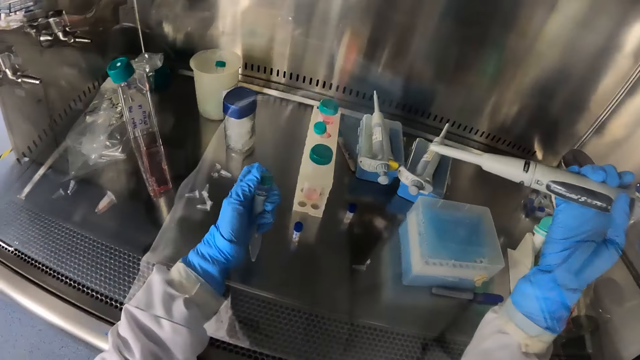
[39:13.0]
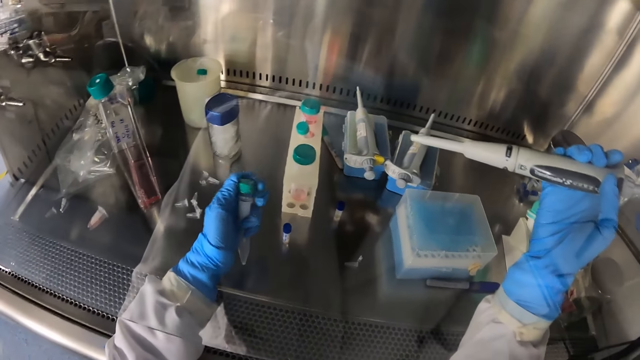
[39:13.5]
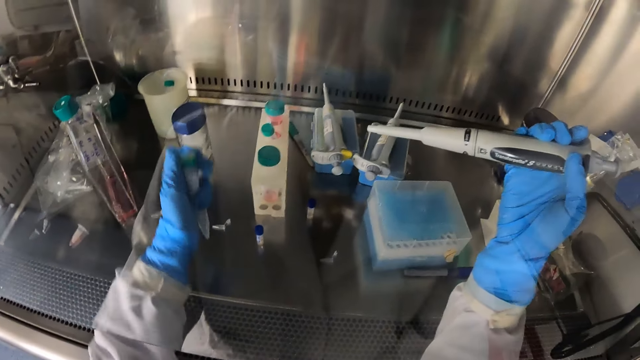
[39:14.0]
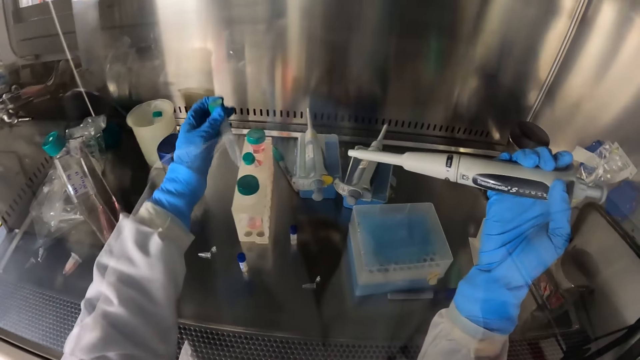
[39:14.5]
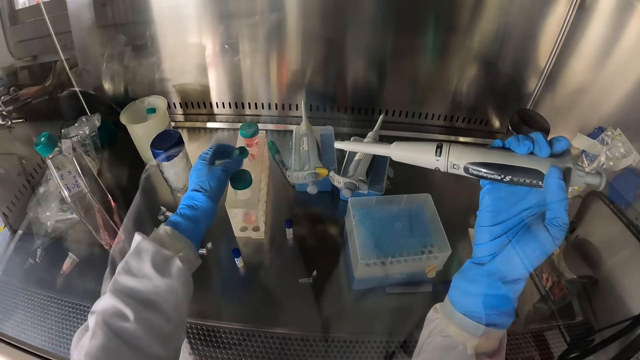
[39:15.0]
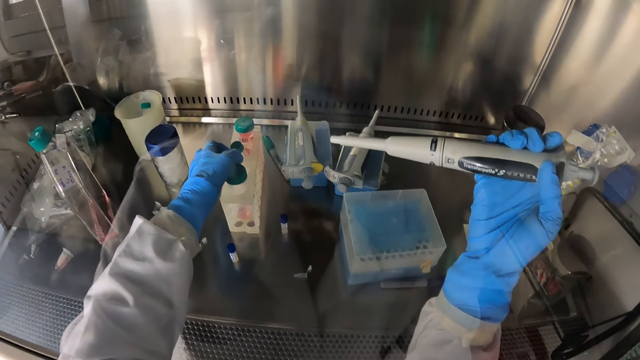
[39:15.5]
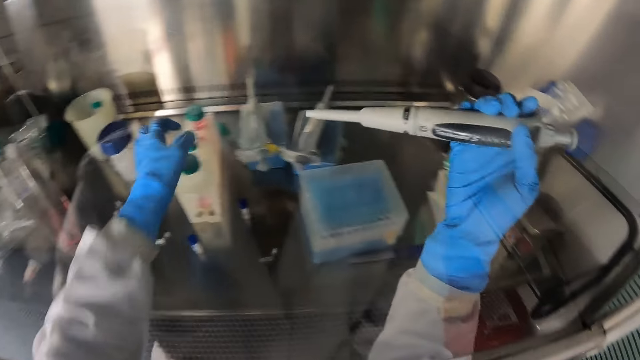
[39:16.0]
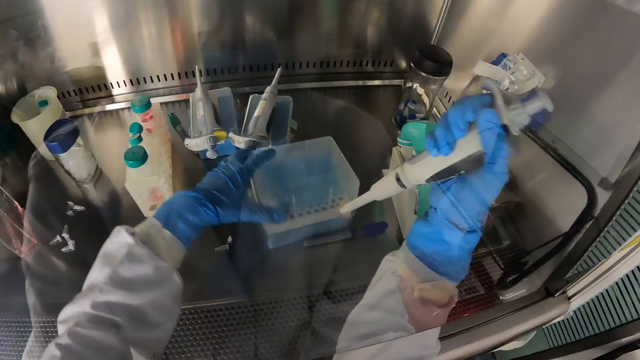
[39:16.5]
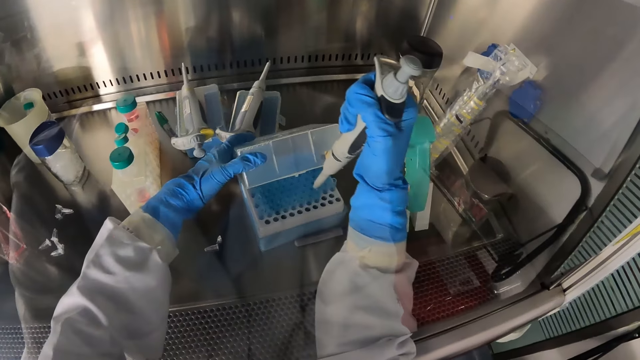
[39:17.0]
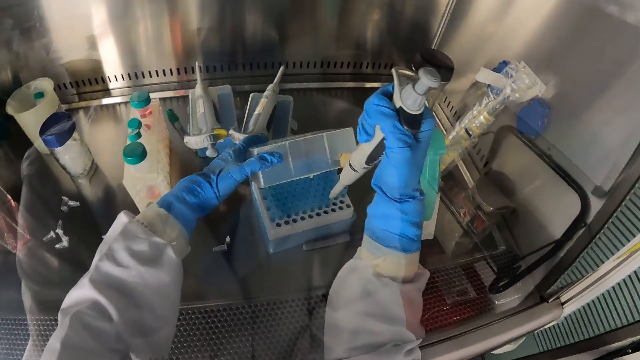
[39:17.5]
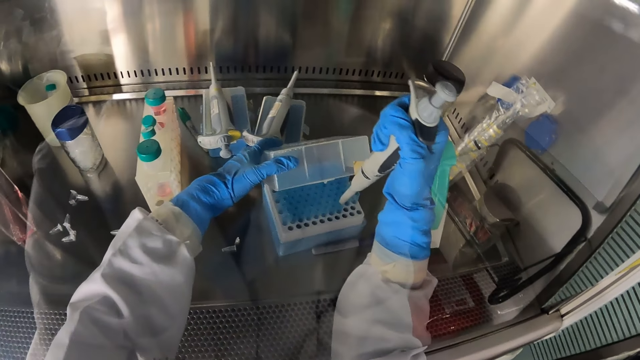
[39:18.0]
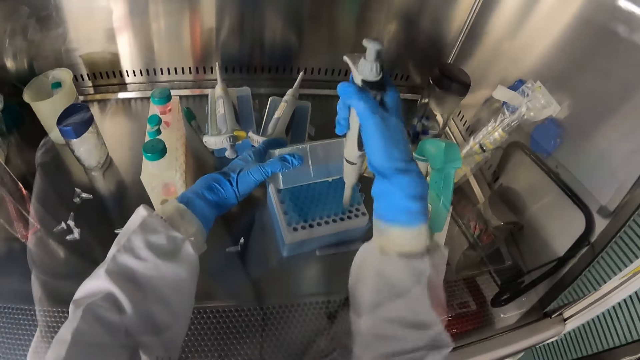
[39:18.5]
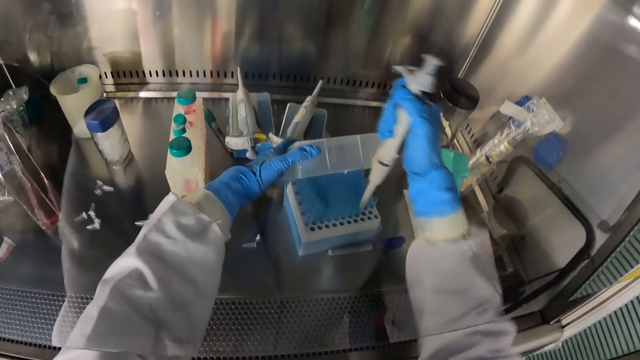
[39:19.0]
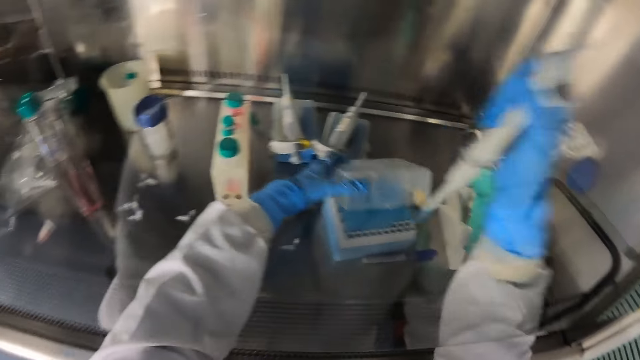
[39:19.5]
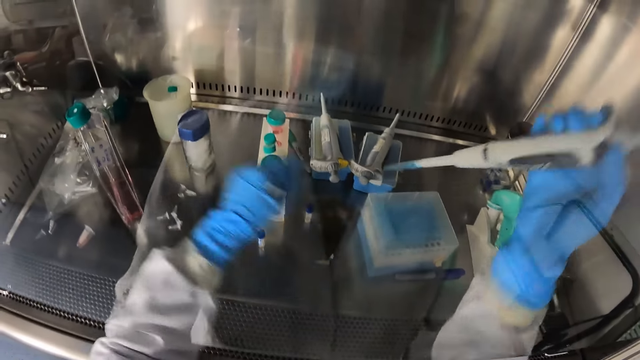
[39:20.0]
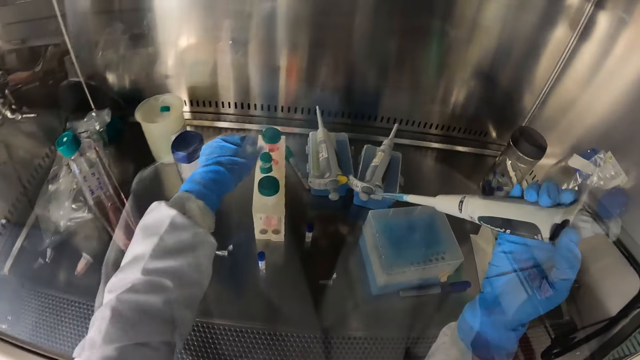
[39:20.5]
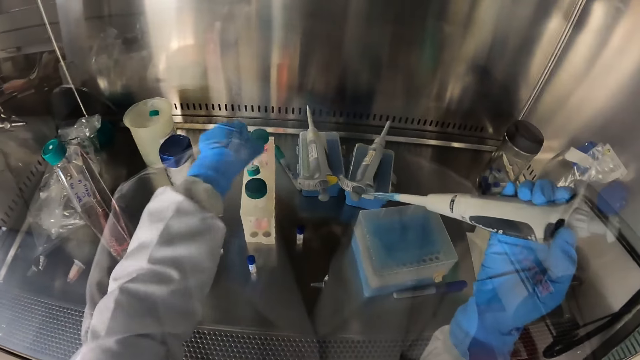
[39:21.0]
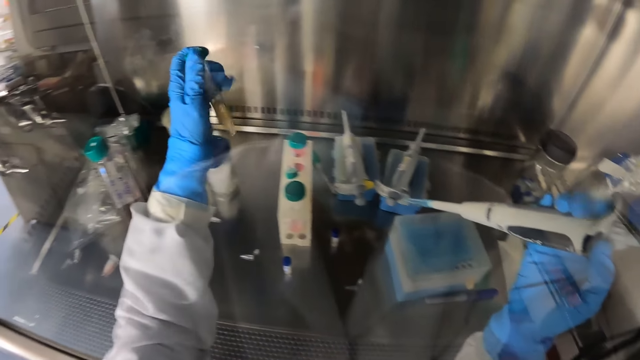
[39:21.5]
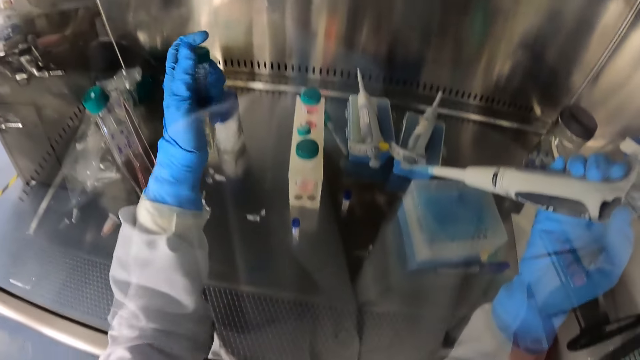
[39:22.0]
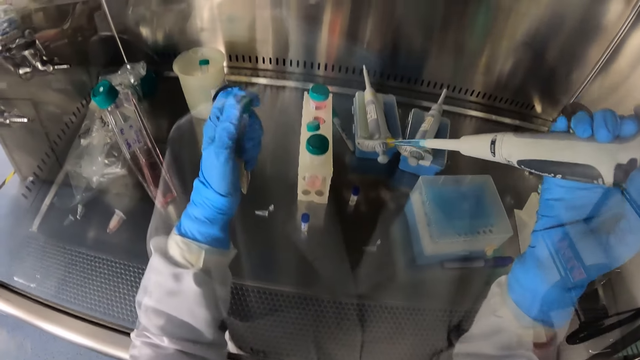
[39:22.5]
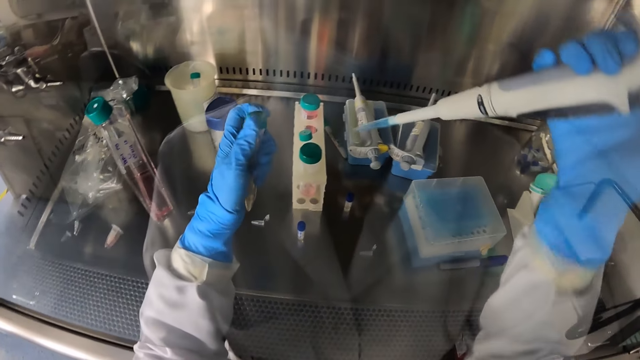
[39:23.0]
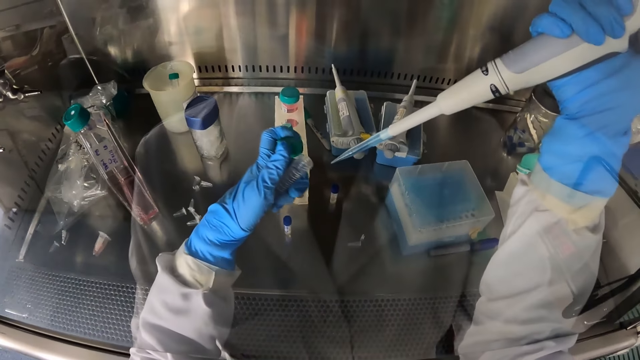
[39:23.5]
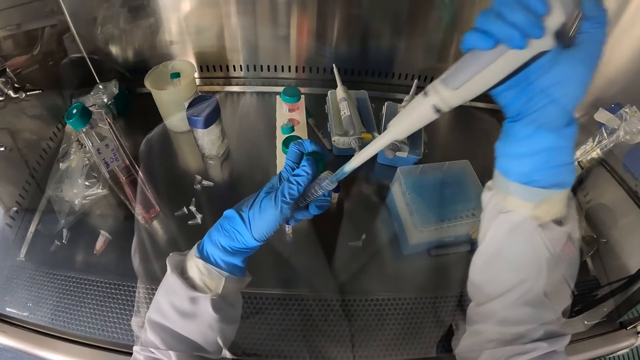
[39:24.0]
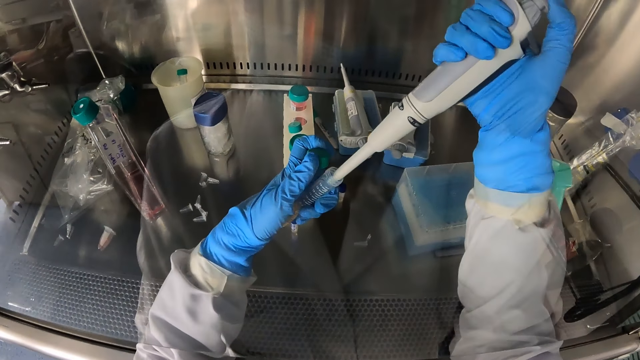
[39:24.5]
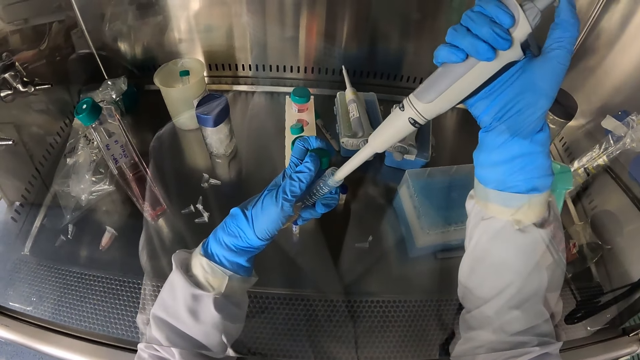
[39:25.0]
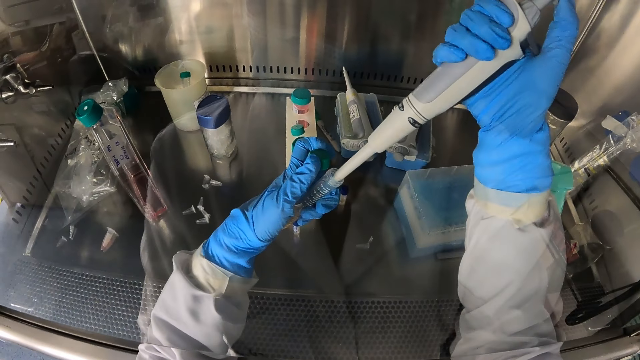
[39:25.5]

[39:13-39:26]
The camera wearer drops the conical tube with her left hand in the tube rack. She opens the micro centrifuge tube rack with her left hand. She takes the fluid into the micro pipette from a microtube in the rack. She picks up a conical tube with her left hand from the tube rack. She opens the conical tube with her left hand. She takes the fluid into the micro pipette from the conical tube in her left hand.

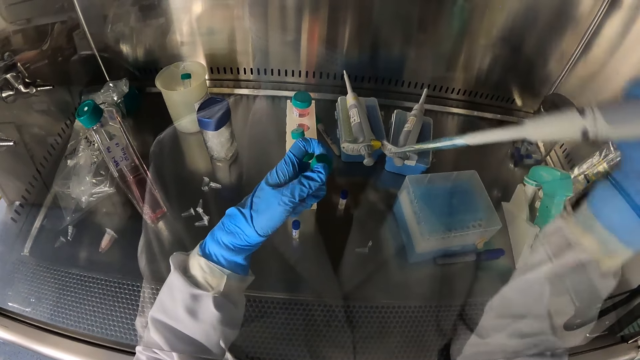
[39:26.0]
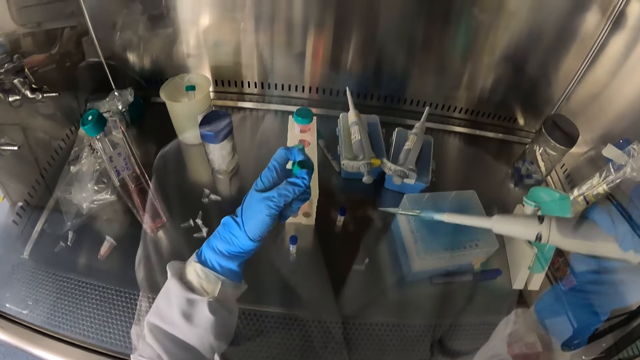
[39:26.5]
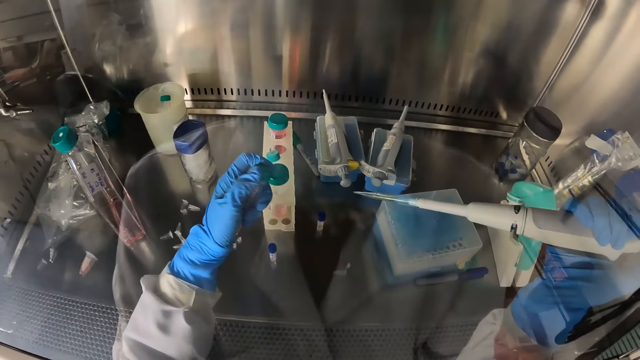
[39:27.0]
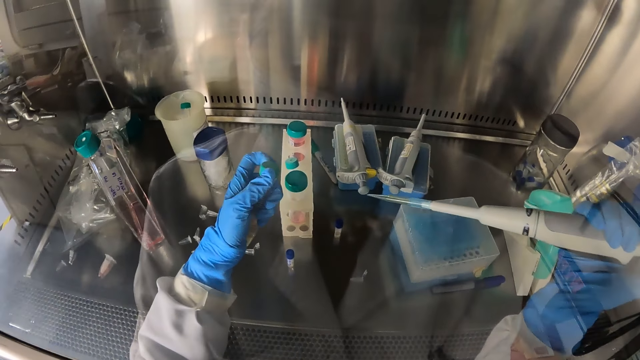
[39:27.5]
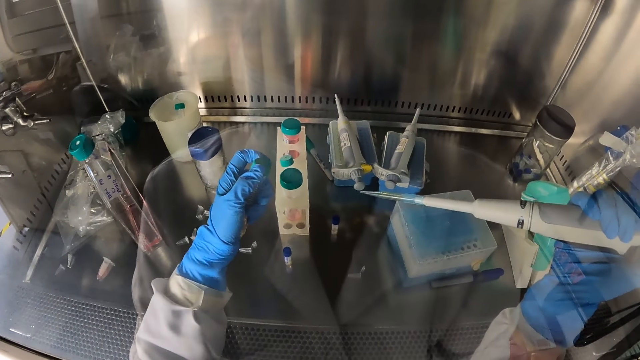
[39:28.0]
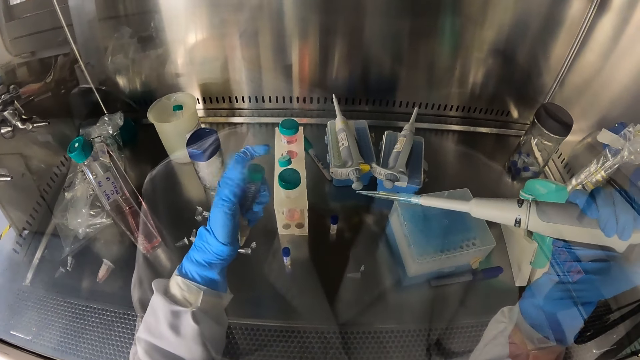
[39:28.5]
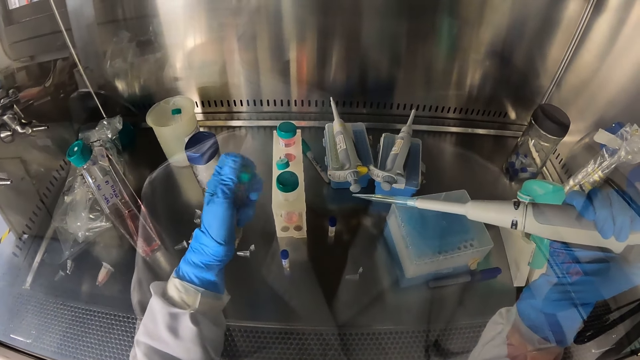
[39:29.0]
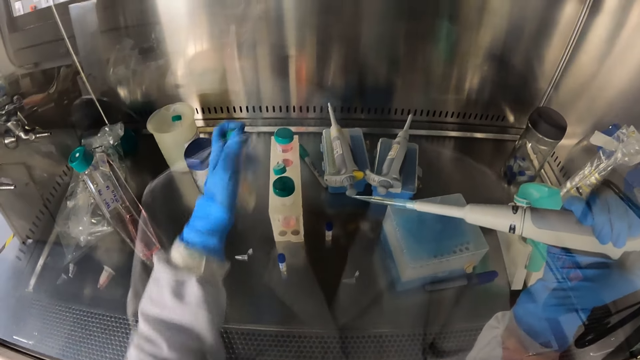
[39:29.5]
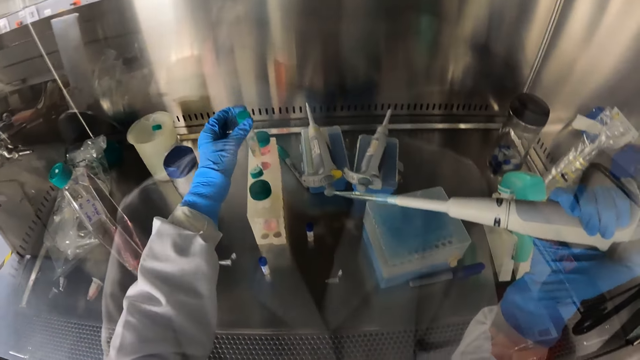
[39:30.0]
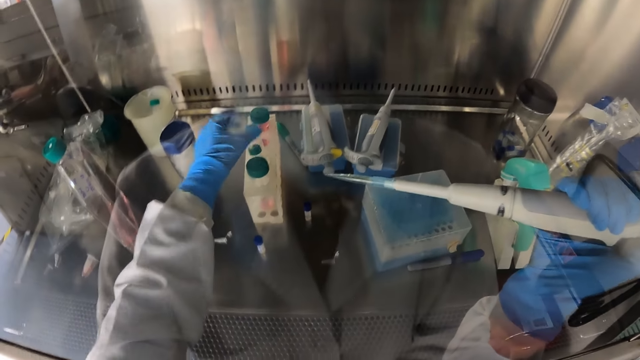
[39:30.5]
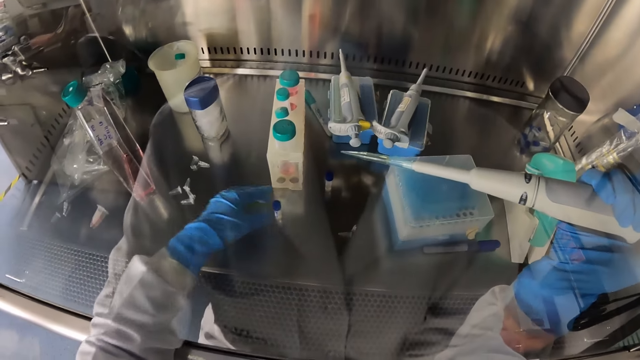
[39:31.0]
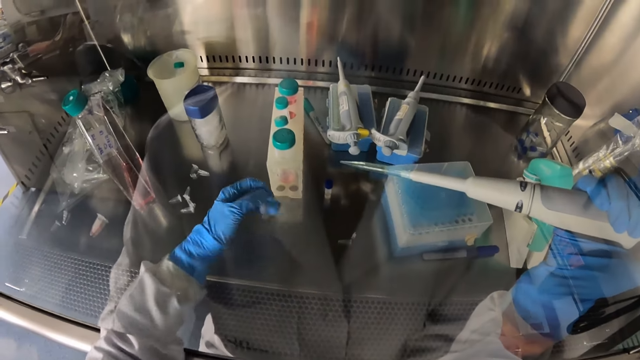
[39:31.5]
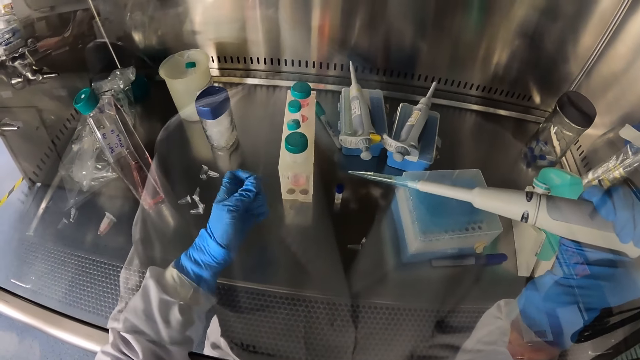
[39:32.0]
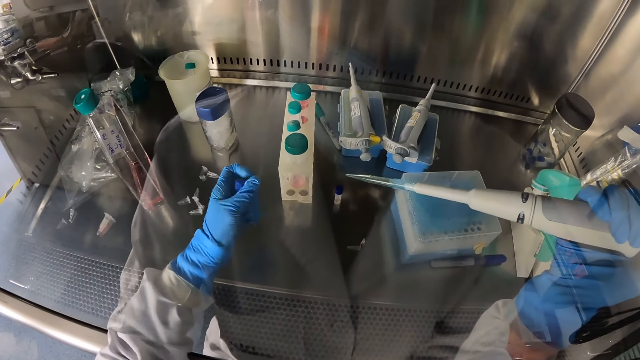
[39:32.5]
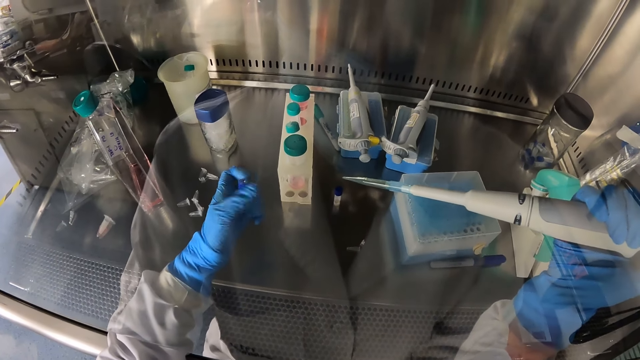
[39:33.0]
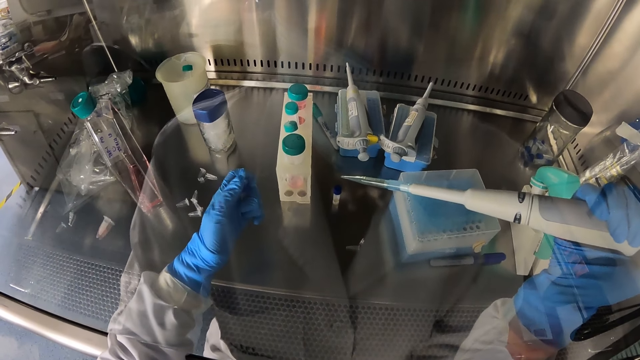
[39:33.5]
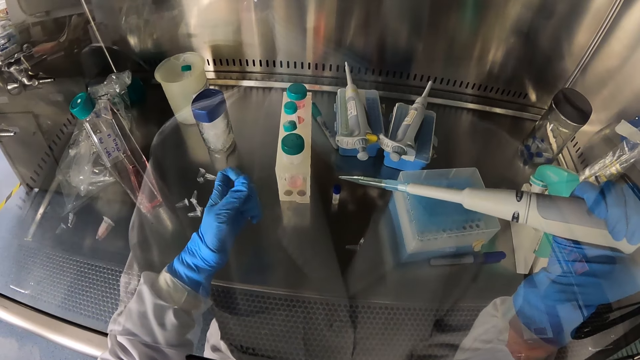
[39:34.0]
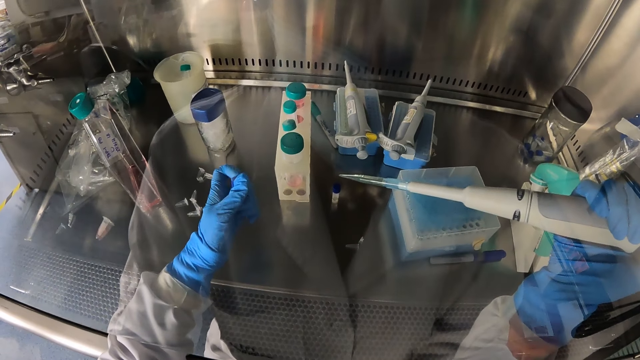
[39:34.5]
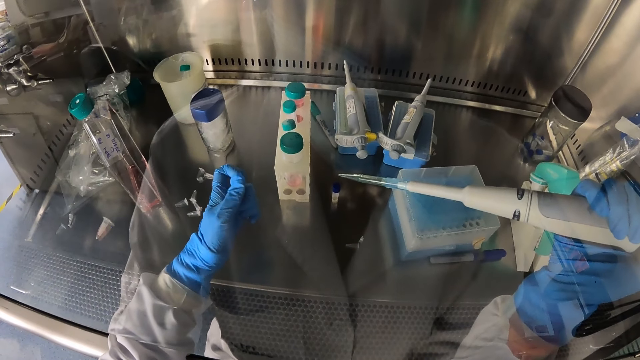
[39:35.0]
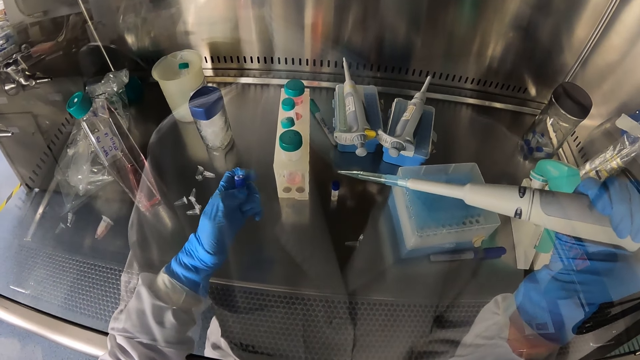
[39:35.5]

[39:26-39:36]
The camera wearer closes the conical tube with her left hand. She drops the conical tube with her left hand in the tube rack. She picks up a graduated bottle from the laminar air-flow chamber with her left hand. She opens the graduated bottle with her left hand.
